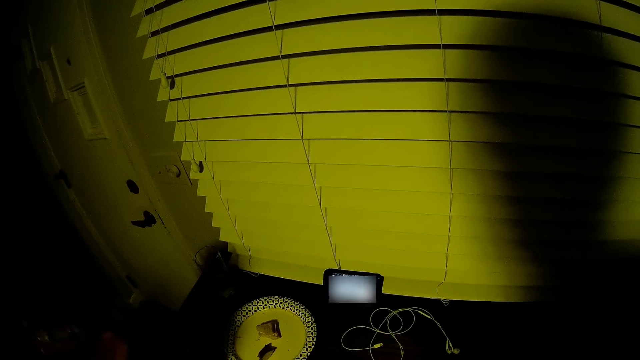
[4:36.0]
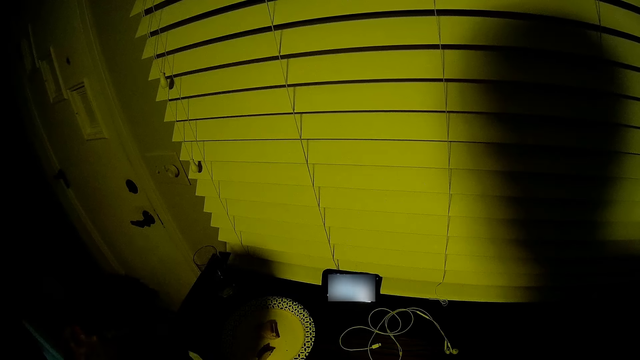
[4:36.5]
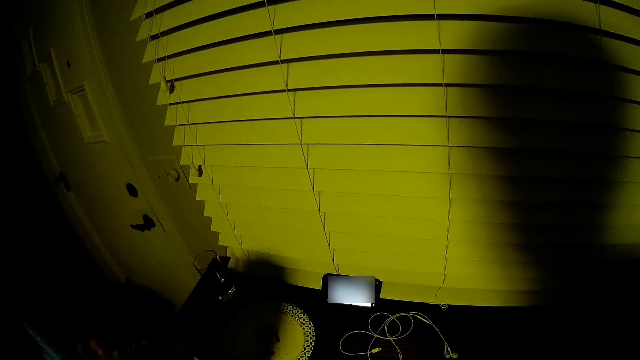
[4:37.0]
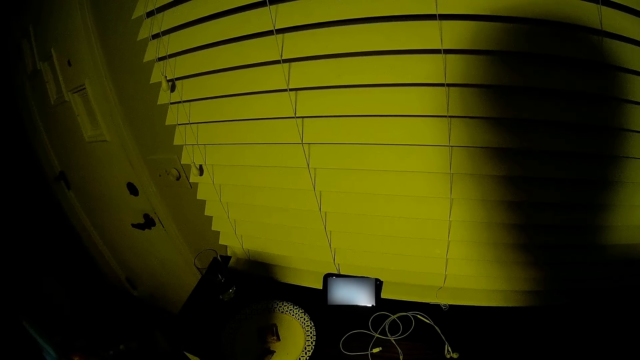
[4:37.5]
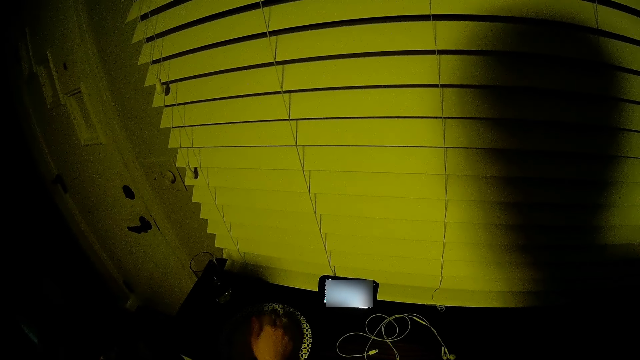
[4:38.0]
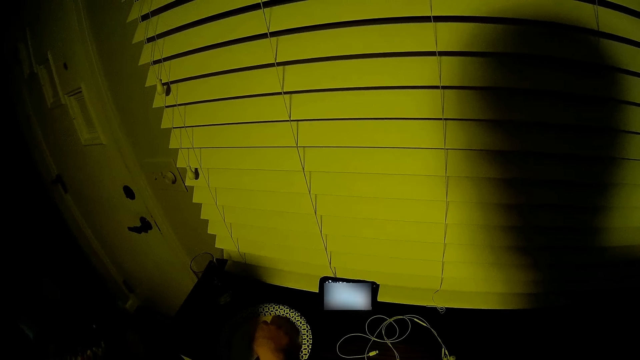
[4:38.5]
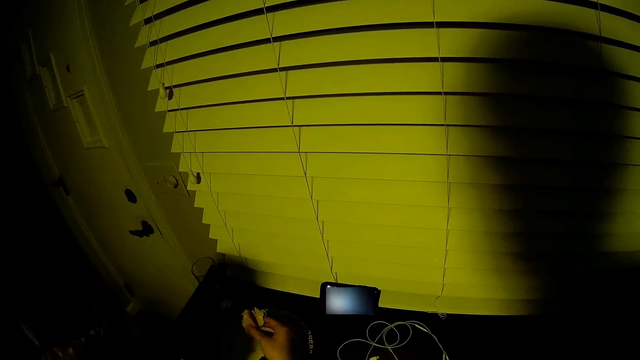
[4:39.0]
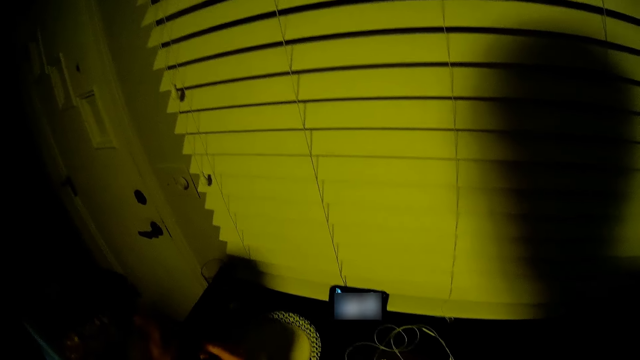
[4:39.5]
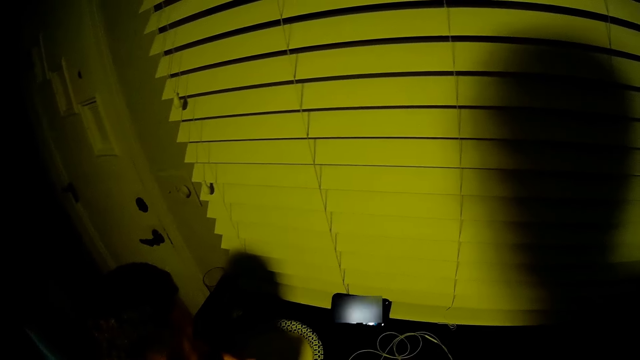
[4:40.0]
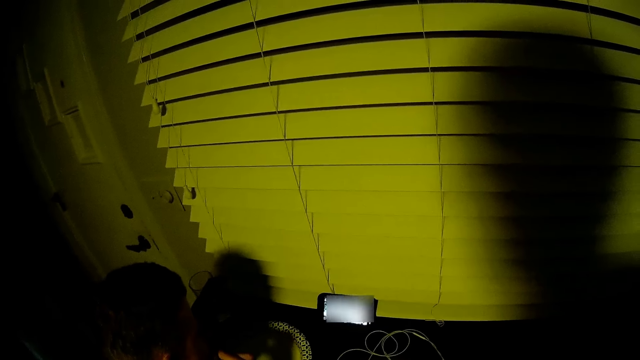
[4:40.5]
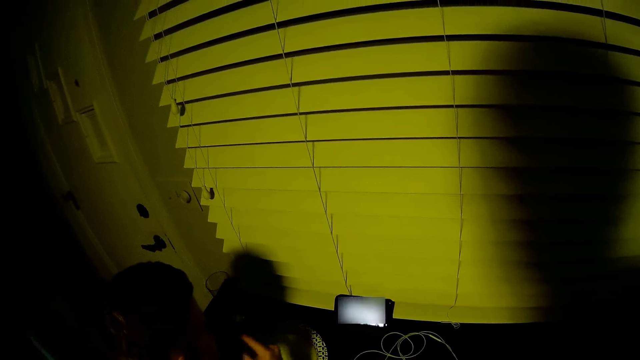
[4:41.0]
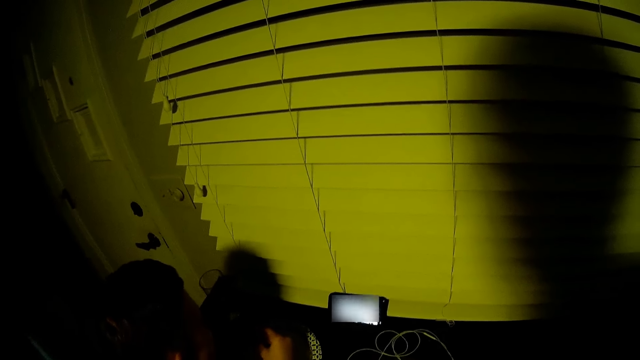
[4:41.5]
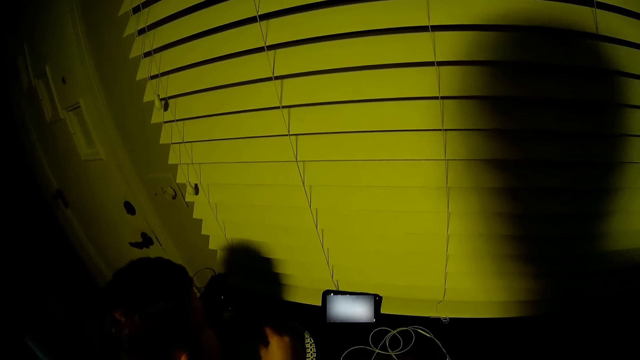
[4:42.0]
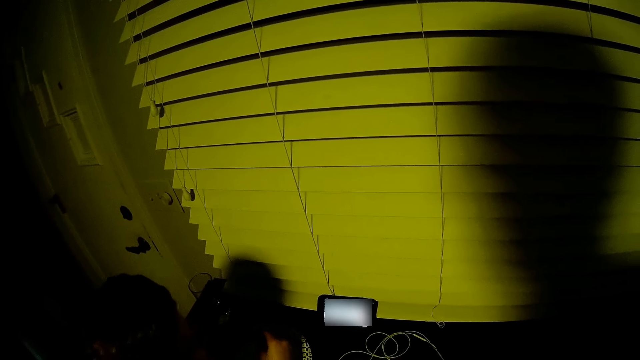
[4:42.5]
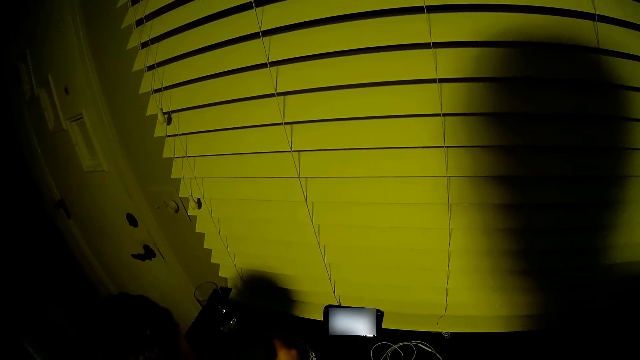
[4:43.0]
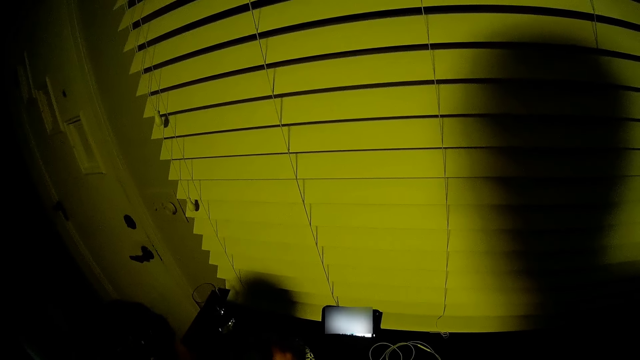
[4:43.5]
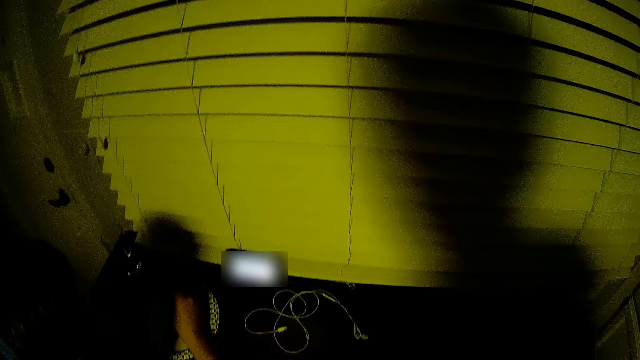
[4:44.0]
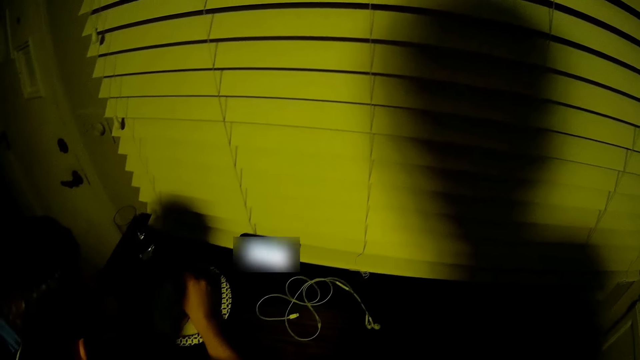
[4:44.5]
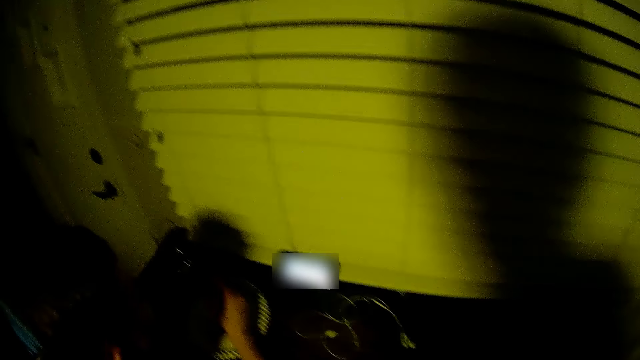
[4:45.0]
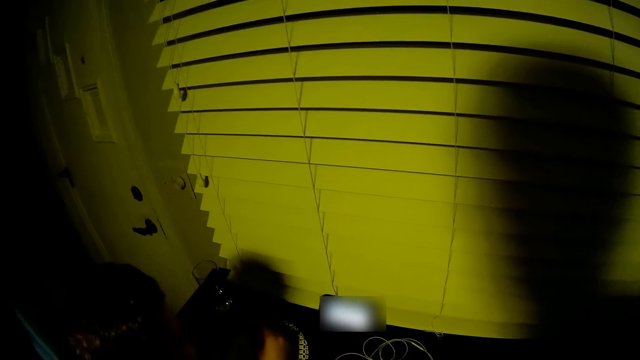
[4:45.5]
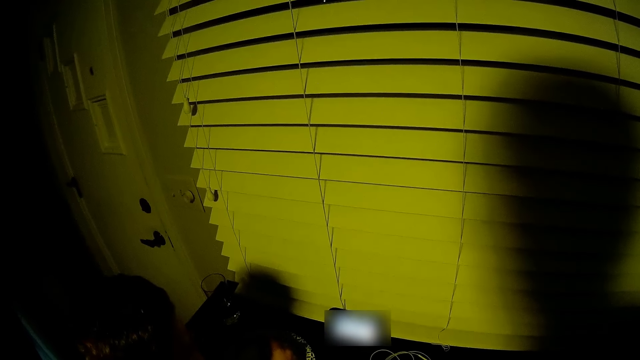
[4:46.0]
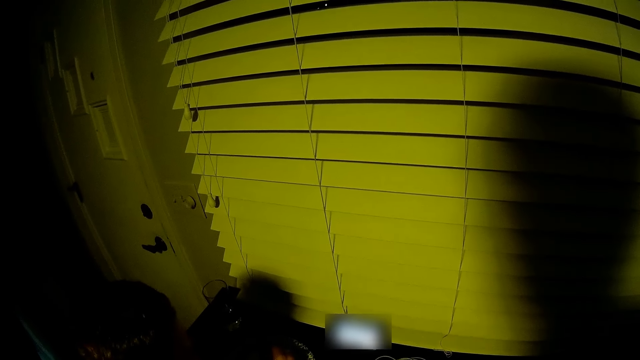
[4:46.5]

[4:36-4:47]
The man picks up a bread or food on a plate on a table with his right hand. He eats the food.

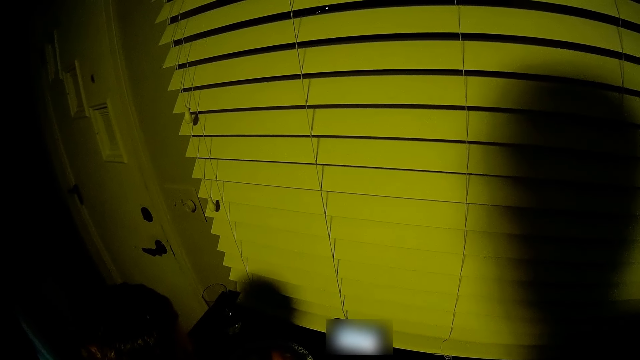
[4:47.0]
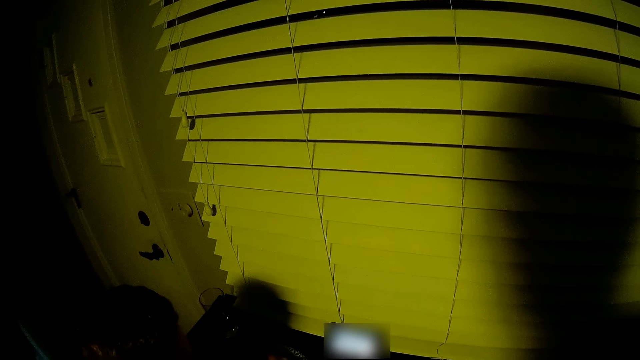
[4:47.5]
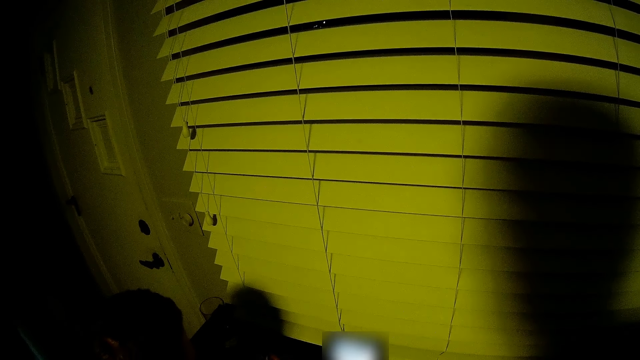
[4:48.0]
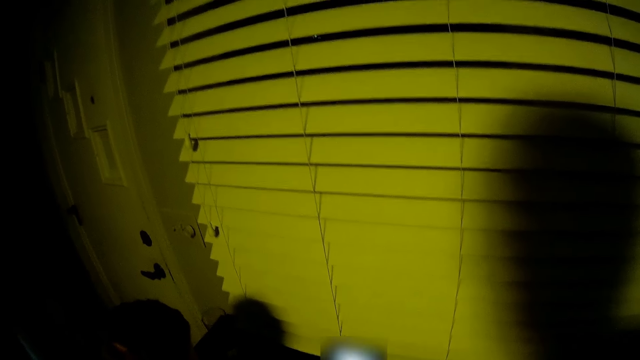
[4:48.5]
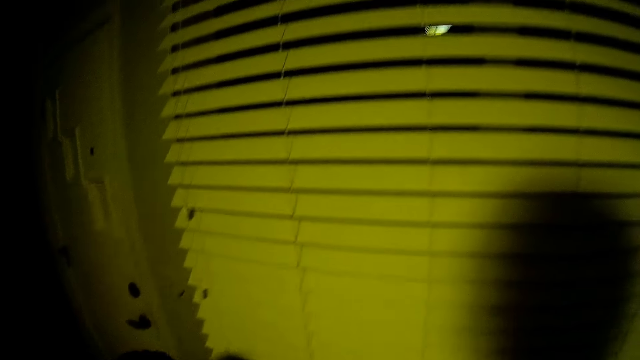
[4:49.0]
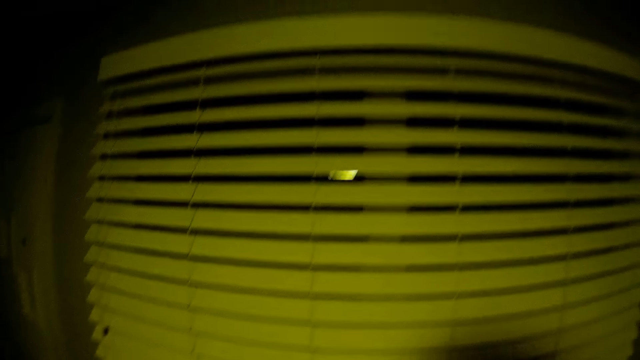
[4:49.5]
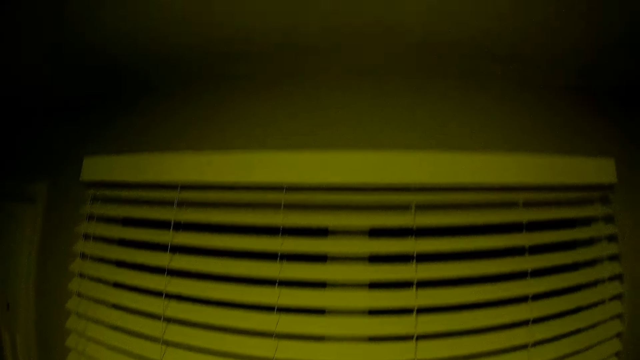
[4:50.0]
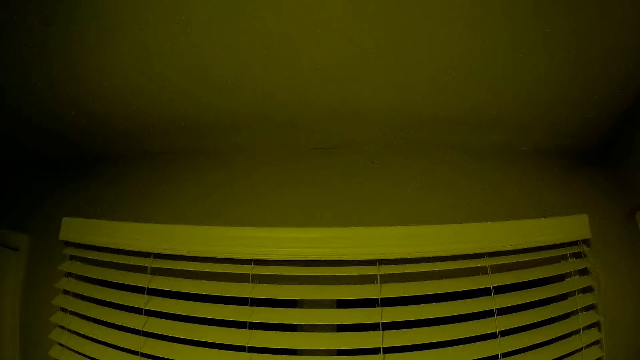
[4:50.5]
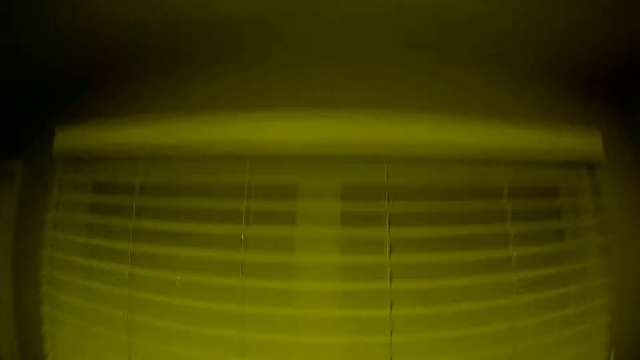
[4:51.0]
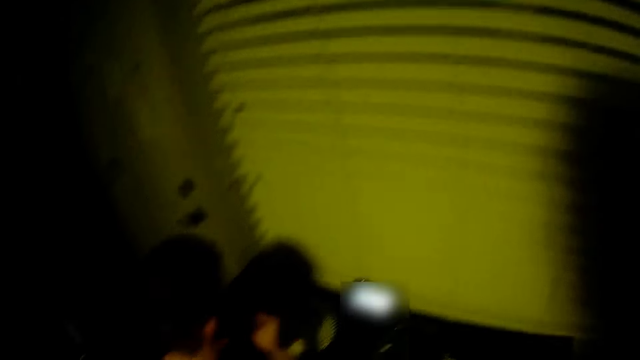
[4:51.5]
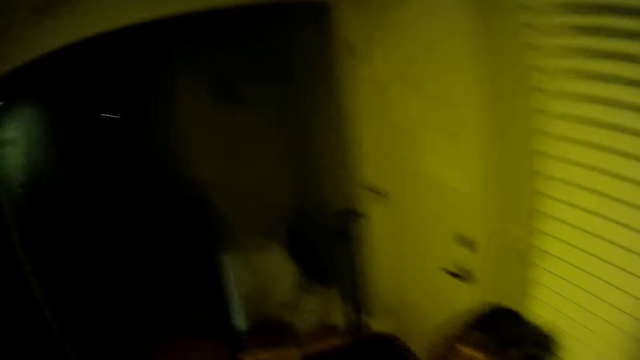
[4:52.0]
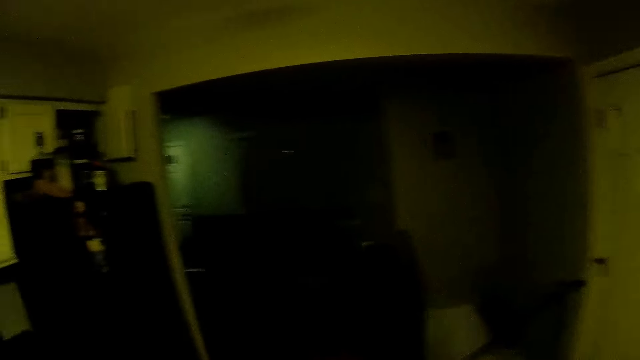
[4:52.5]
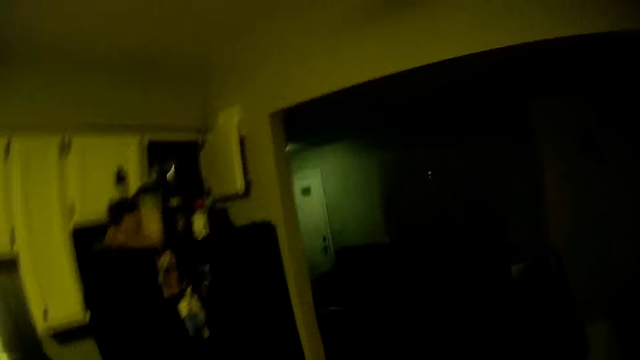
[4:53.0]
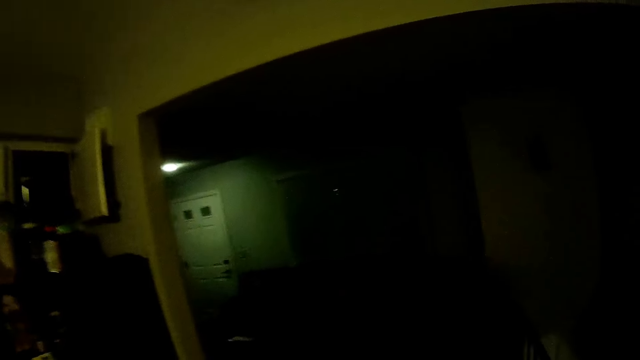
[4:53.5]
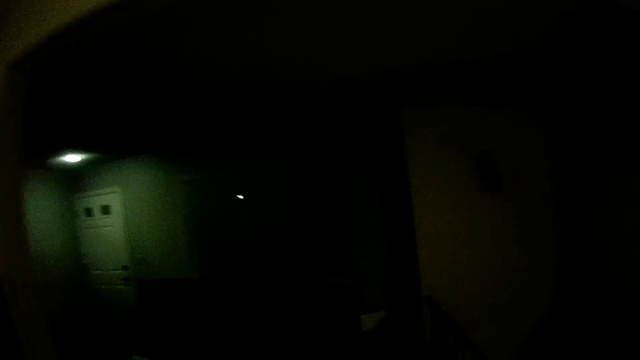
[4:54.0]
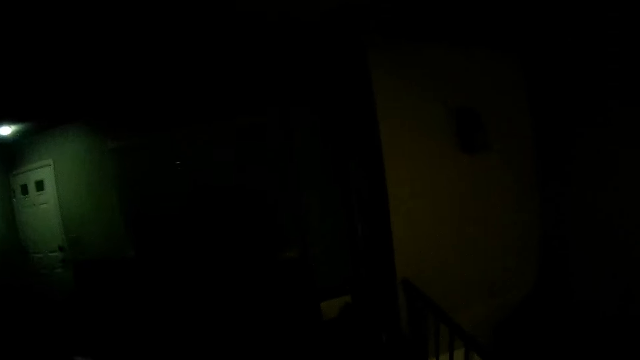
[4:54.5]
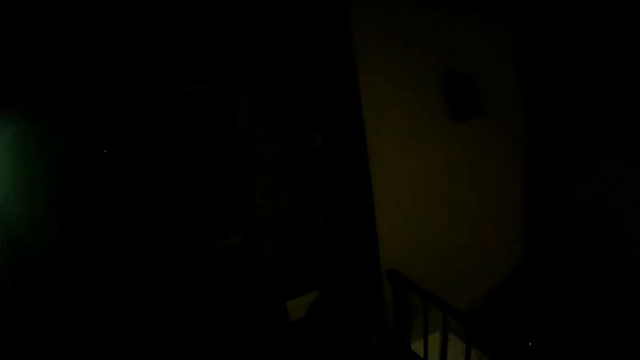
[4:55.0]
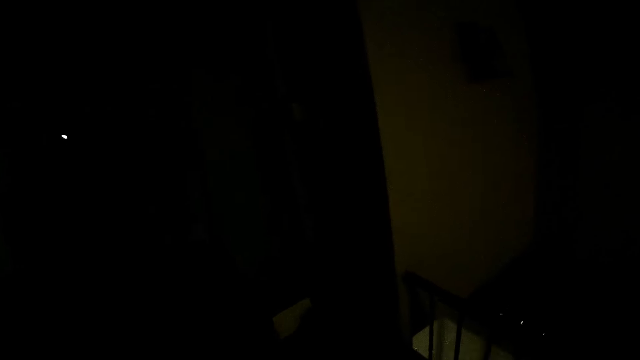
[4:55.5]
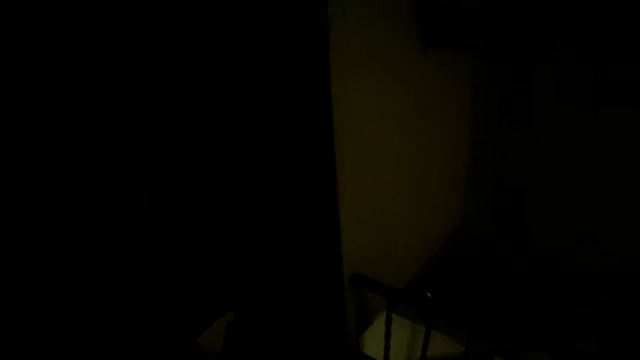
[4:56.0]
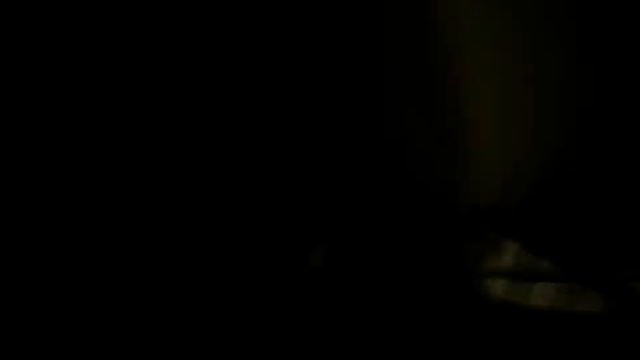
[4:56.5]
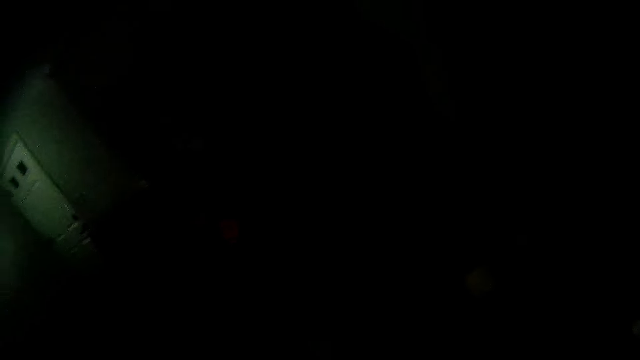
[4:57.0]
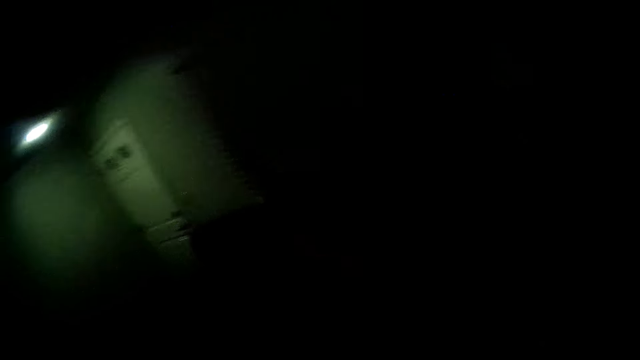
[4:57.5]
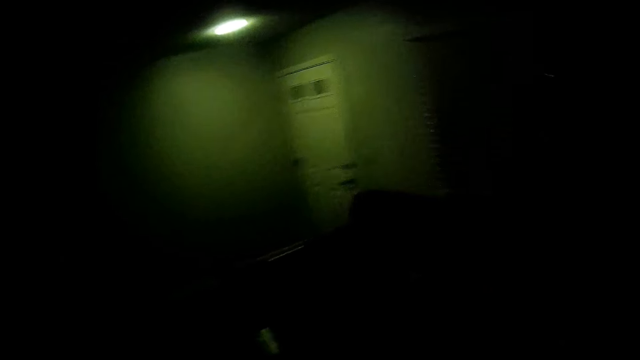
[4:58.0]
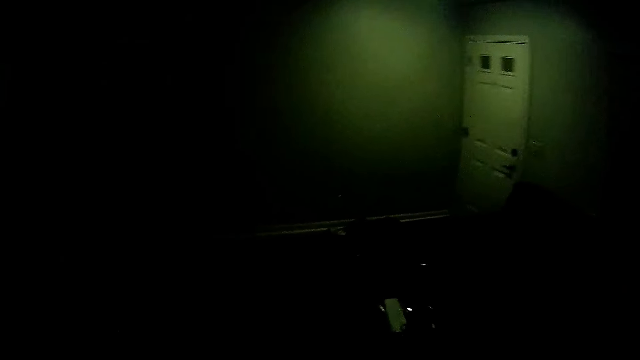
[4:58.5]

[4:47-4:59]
The camera wearer walks in the house.
